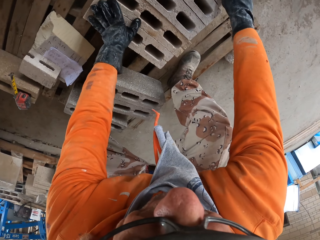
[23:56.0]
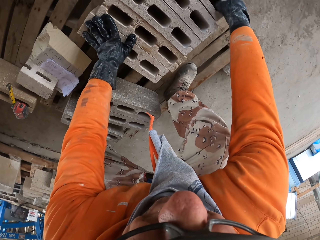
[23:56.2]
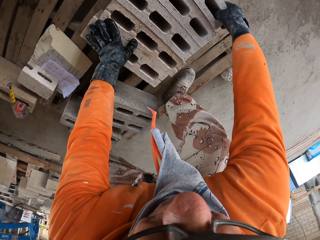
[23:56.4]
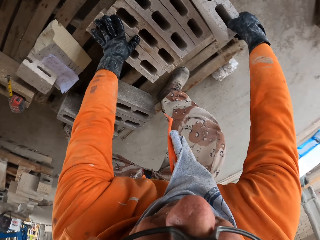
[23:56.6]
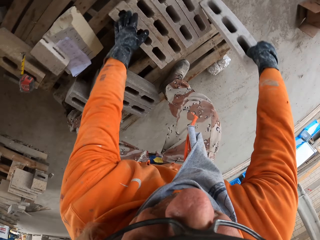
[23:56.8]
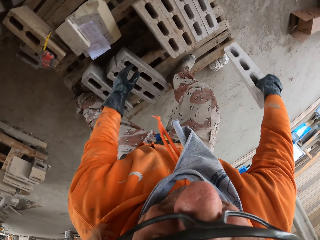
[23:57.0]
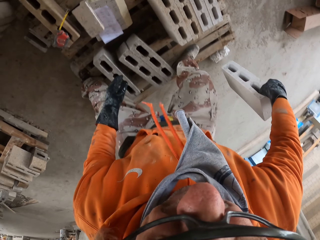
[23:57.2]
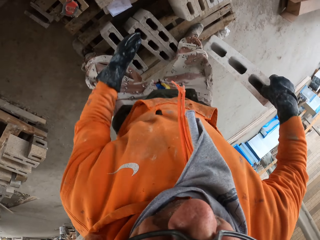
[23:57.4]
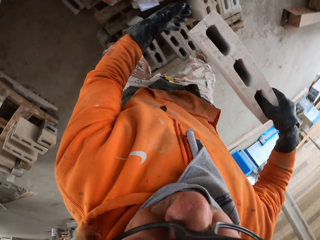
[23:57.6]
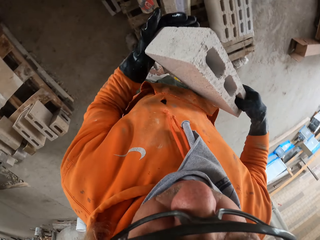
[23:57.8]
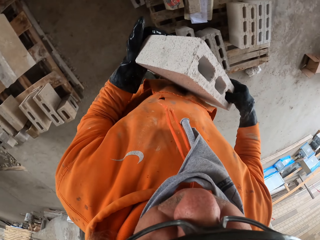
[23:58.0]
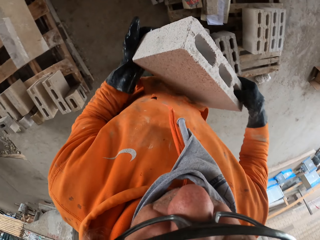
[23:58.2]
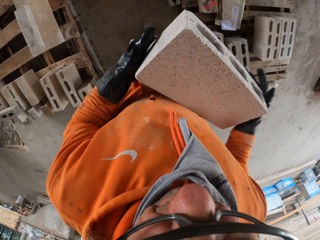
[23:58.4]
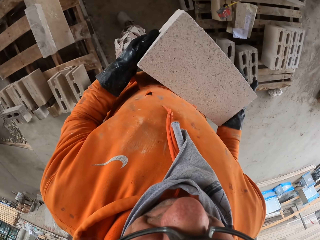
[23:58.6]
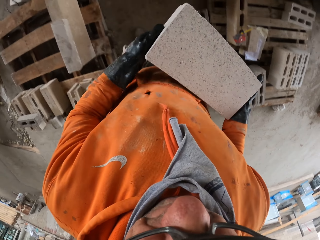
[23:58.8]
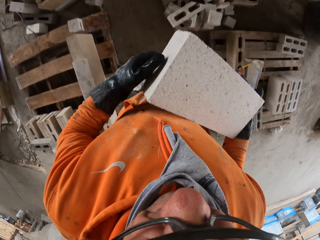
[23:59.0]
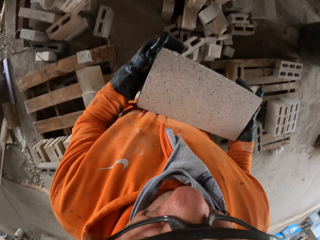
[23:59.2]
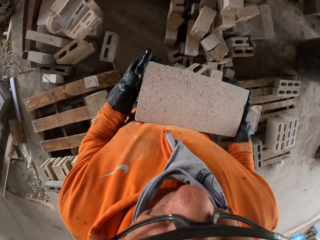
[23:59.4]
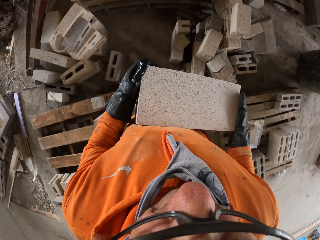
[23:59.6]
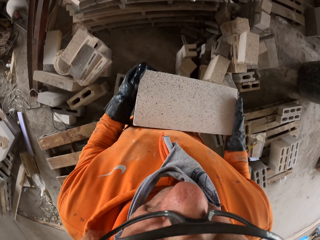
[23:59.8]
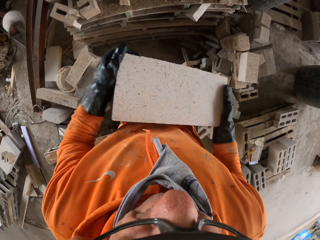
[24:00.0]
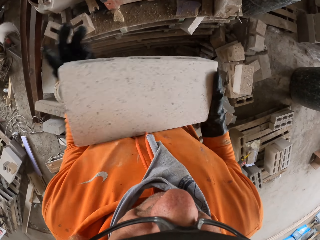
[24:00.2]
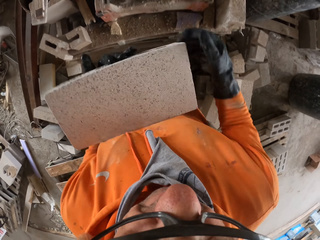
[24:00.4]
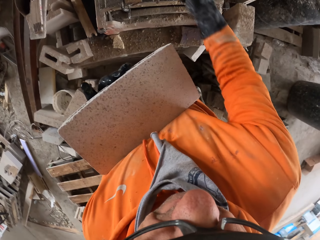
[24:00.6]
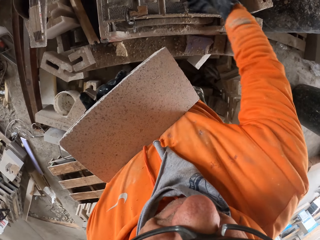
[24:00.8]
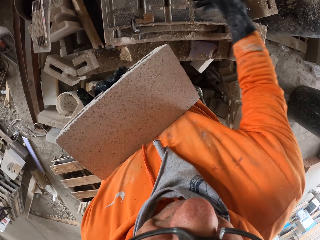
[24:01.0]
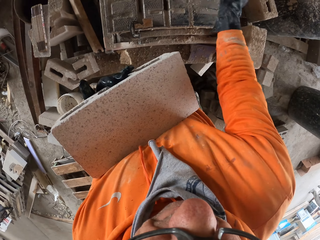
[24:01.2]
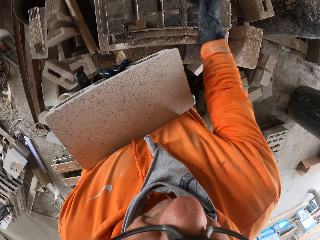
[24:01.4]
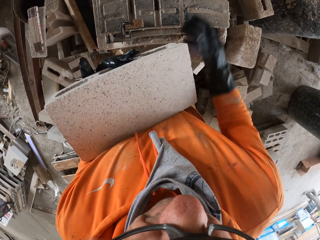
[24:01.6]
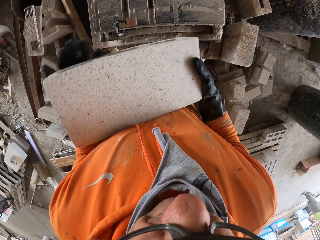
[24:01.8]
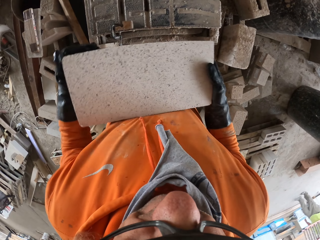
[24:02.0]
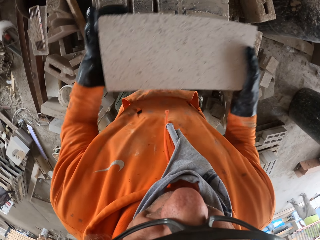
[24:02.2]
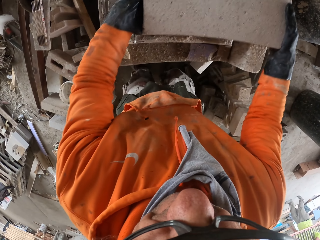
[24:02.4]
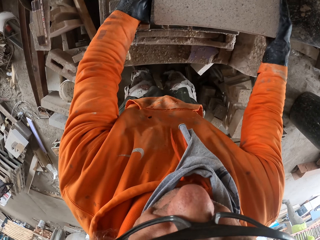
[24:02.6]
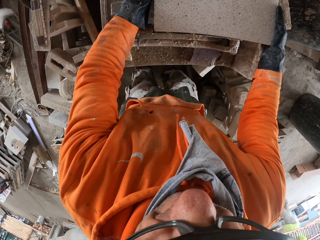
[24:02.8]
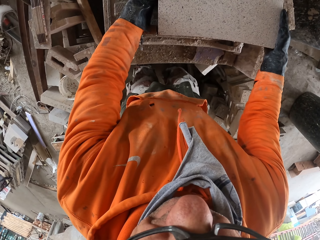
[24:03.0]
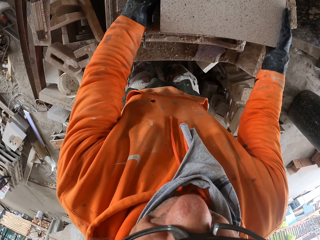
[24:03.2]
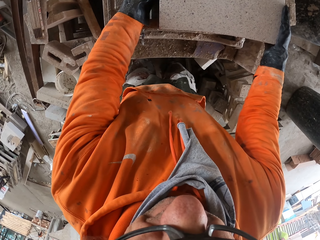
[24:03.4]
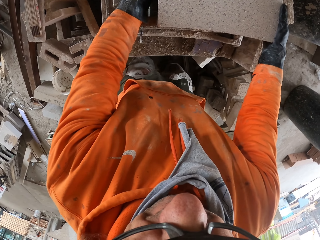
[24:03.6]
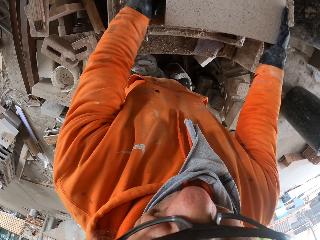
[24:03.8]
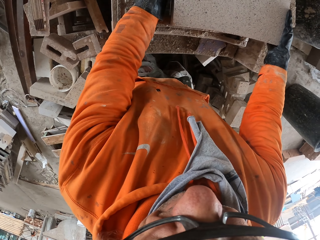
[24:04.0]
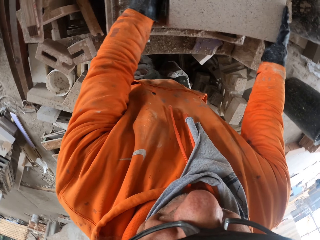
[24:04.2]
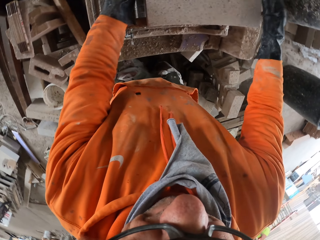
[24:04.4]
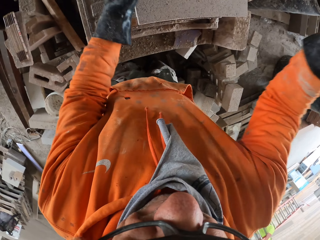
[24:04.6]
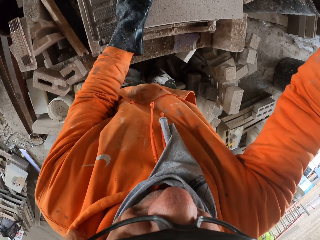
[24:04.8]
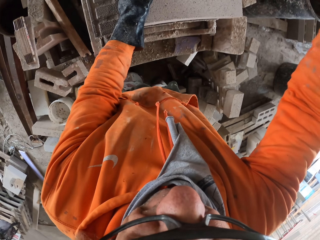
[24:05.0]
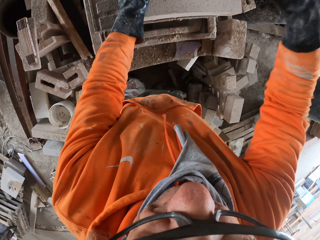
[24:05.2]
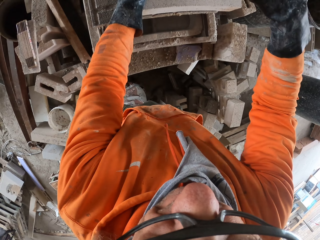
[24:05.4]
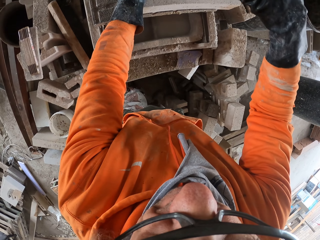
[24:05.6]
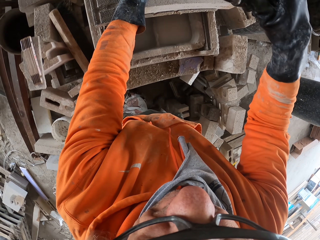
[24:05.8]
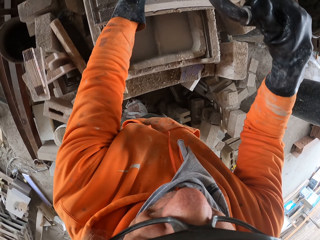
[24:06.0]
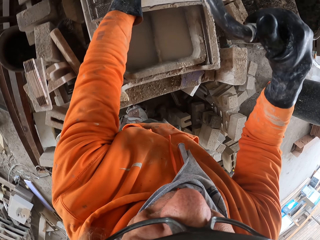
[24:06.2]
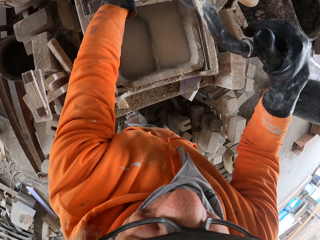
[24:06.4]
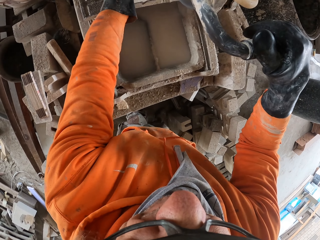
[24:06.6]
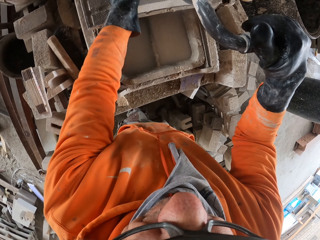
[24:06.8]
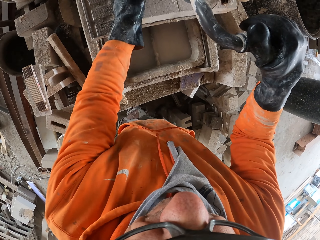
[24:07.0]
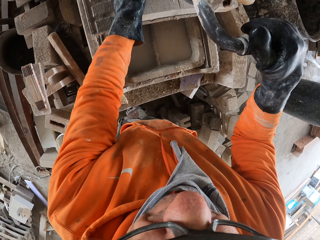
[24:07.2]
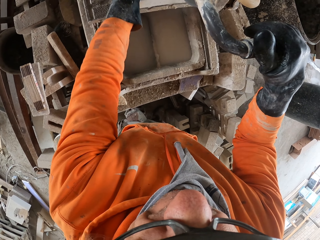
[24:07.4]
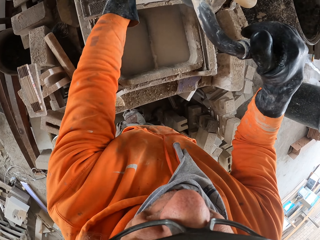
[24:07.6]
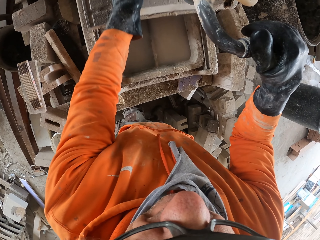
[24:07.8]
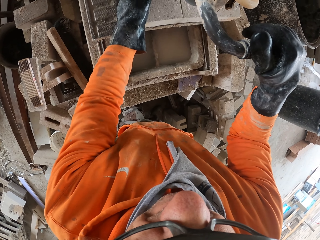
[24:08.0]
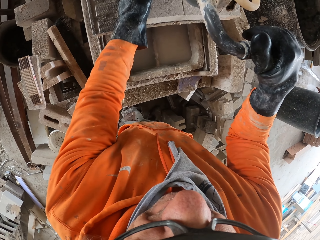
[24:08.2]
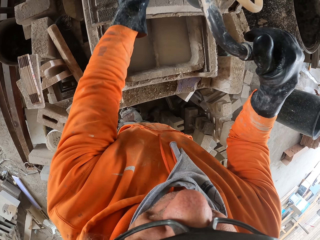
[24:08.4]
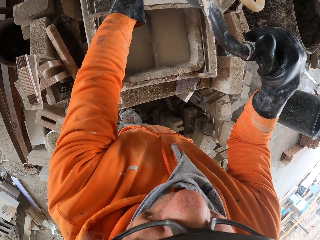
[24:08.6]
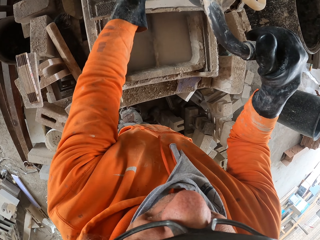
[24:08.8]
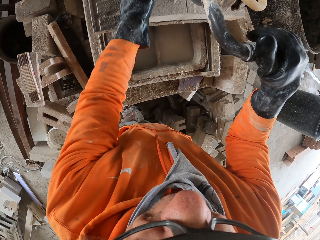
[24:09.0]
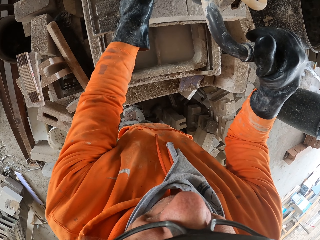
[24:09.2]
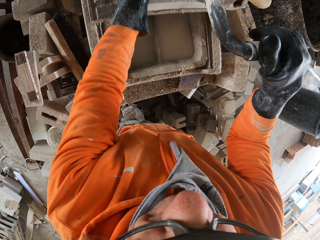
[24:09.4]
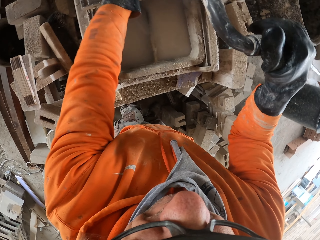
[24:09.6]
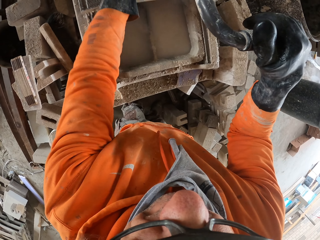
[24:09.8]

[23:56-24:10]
The camera wearer picks up a block from the floor. He walks around a garage. He rubs the brick cutter machine with his hand. He cuts the bricks. He puts down the block on the machine. He looks around the garage. He cuts the block with the machine.

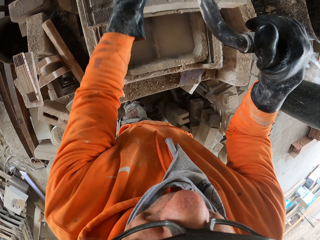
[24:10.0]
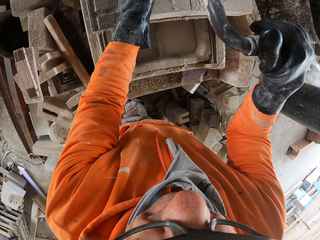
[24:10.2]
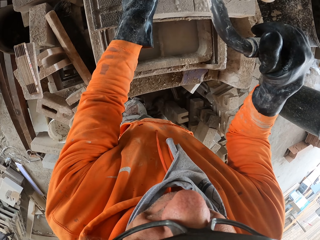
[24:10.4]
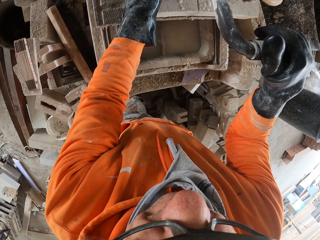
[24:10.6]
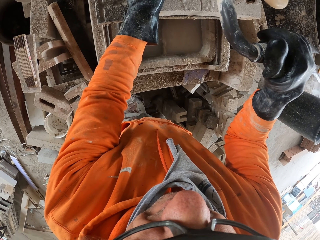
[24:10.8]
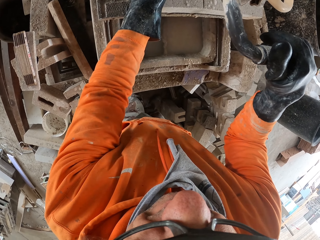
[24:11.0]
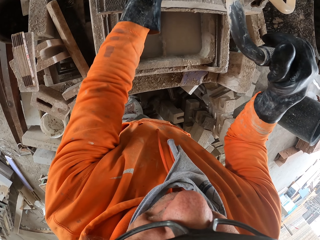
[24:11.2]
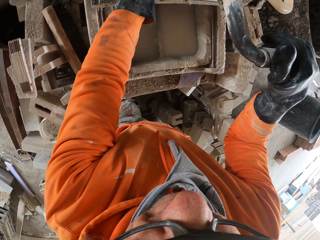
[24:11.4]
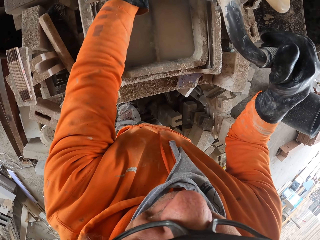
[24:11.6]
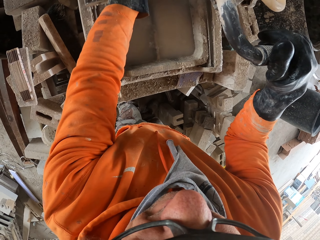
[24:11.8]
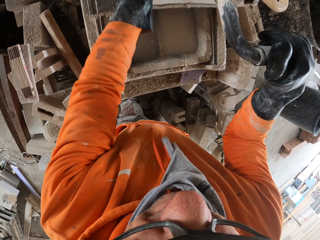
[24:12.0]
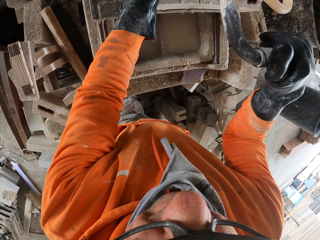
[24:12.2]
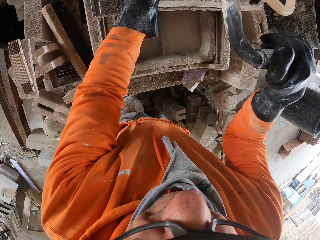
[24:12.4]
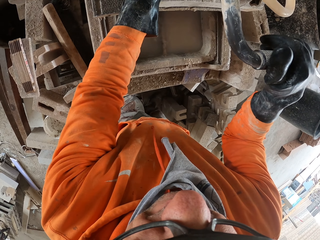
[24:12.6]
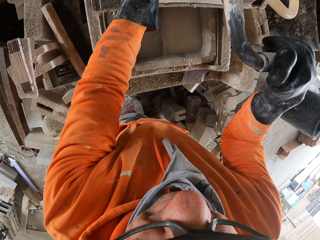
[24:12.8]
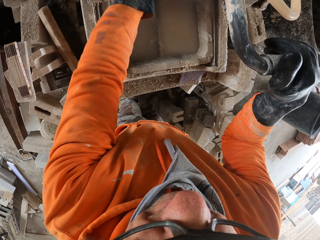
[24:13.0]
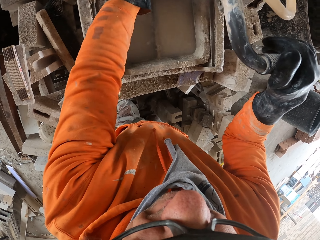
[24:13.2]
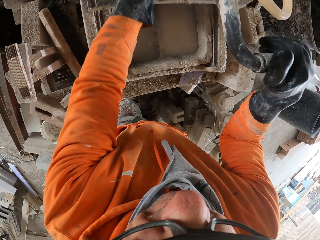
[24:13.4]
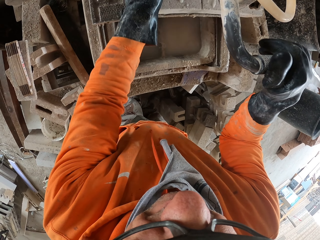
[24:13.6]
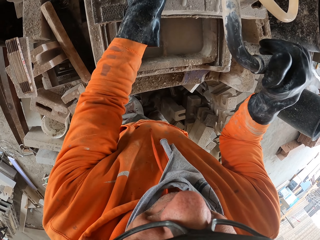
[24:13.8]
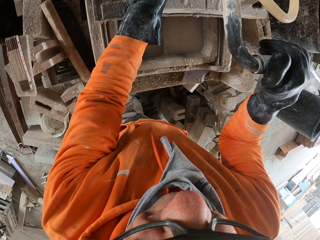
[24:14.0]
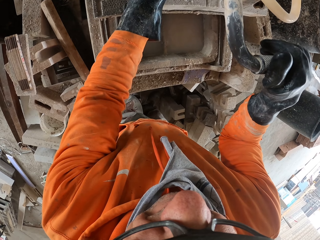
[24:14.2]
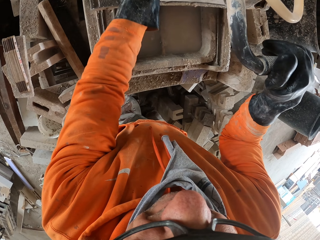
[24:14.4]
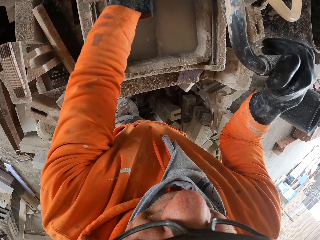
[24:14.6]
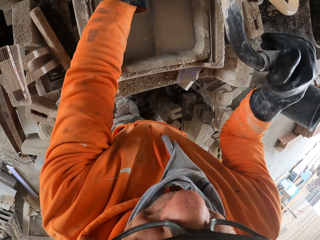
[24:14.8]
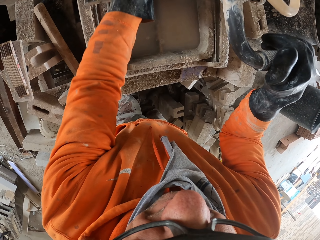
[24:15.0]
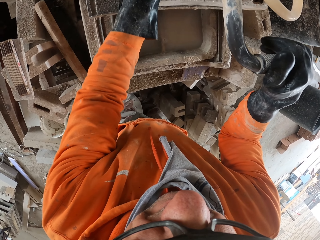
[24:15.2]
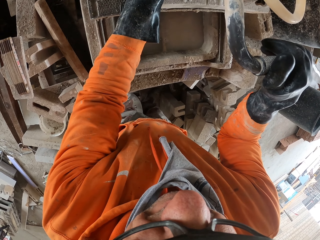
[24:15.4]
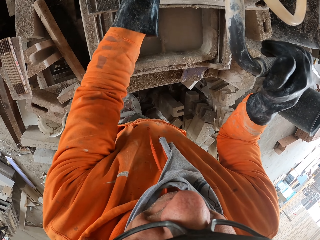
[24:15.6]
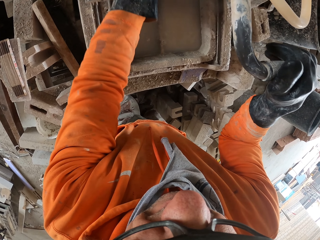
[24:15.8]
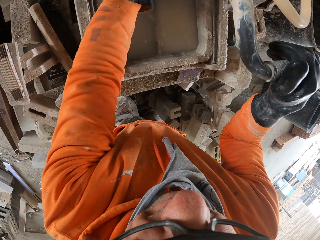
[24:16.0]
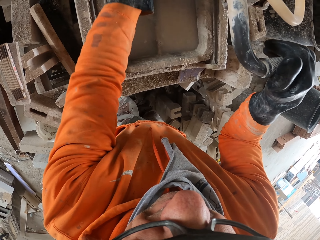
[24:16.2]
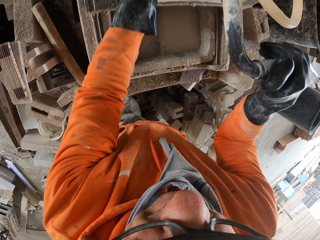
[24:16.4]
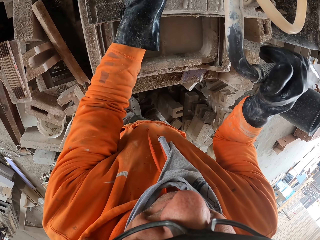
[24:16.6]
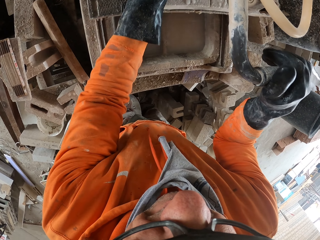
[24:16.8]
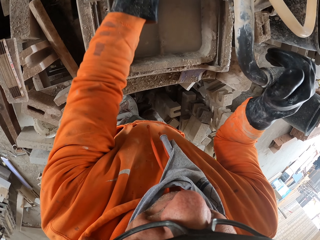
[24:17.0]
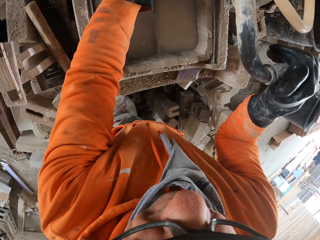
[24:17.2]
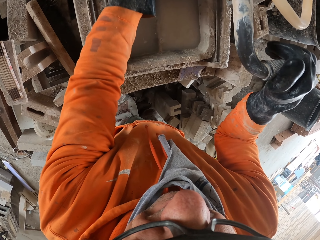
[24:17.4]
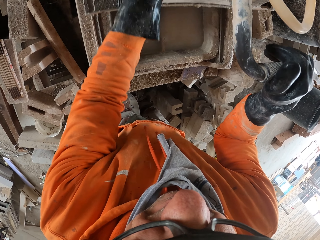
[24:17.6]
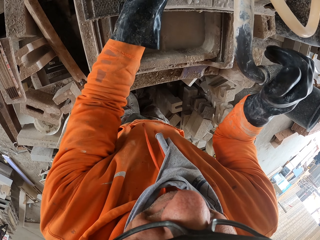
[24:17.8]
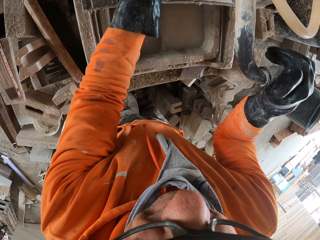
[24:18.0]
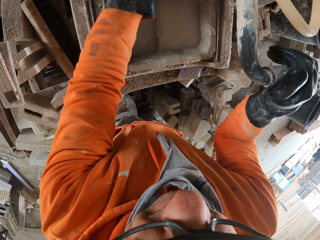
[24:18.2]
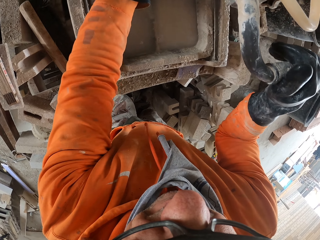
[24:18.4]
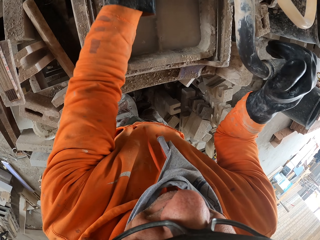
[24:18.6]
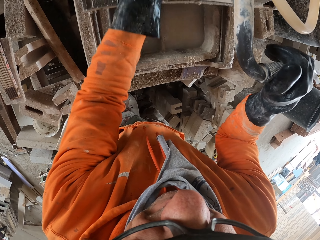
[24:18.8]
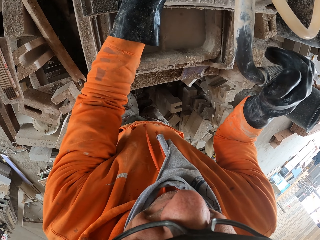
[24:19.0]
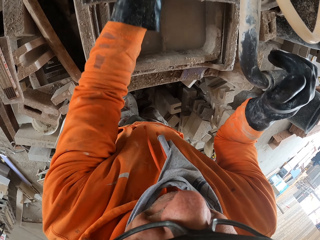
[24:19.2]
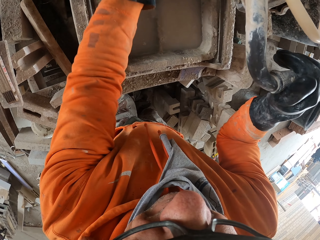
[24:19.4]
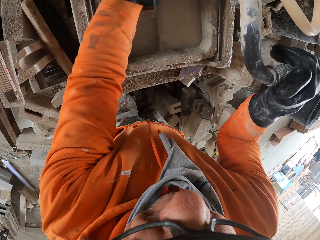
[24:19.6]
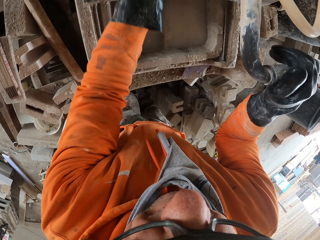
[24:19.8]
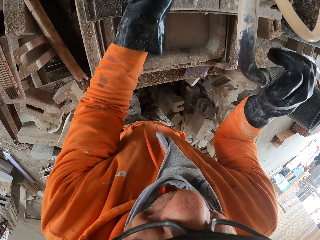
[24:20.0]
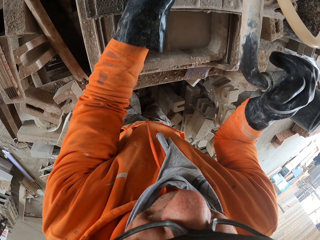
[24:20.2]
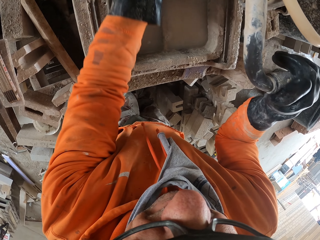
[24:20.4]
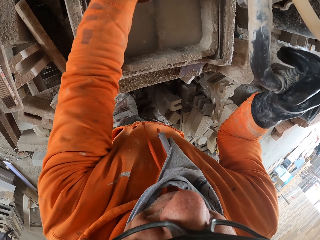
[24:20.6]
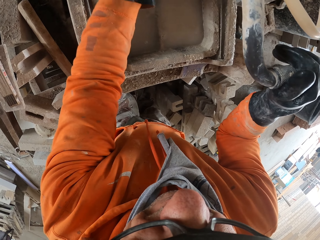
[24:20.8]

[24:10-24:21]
The camera wearer looks around a garage. They cut a block with a machine.
